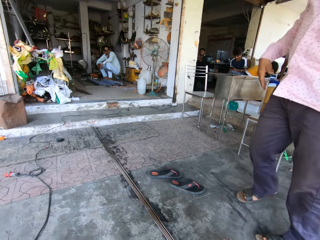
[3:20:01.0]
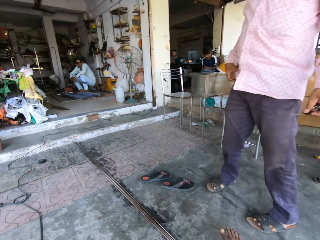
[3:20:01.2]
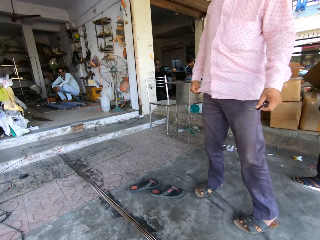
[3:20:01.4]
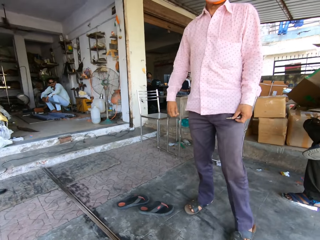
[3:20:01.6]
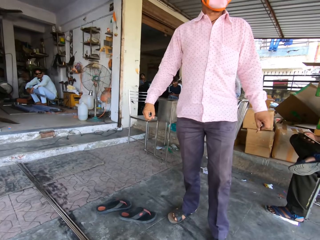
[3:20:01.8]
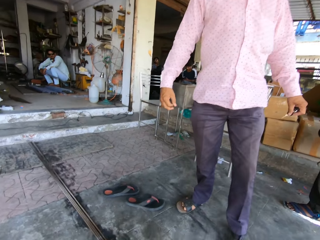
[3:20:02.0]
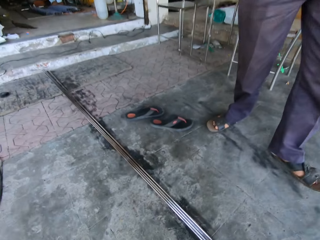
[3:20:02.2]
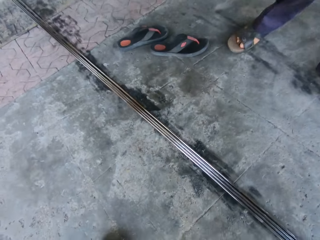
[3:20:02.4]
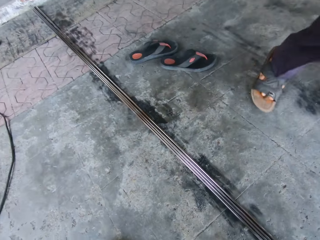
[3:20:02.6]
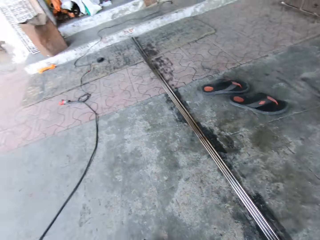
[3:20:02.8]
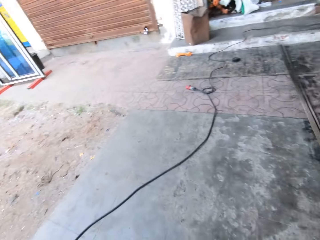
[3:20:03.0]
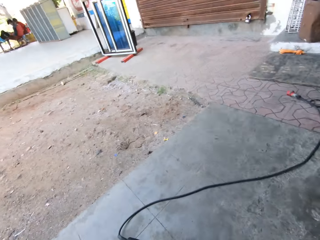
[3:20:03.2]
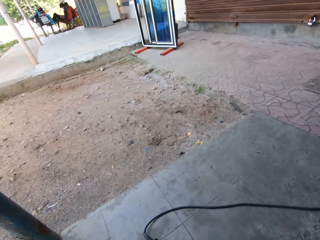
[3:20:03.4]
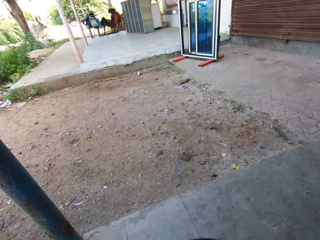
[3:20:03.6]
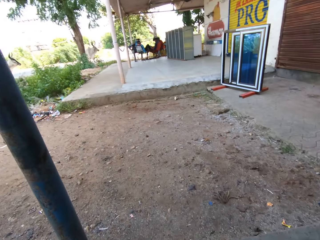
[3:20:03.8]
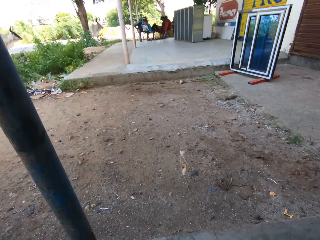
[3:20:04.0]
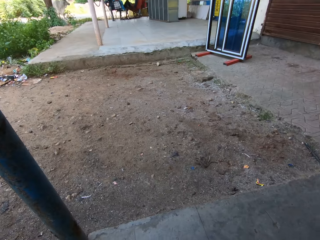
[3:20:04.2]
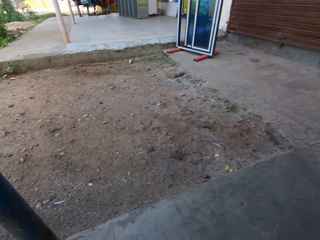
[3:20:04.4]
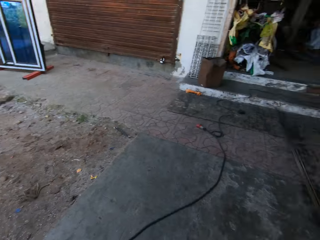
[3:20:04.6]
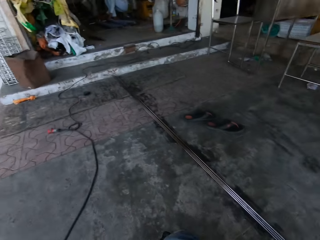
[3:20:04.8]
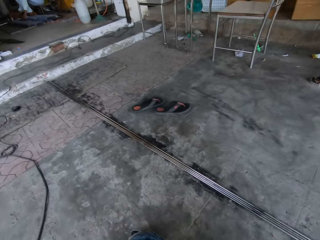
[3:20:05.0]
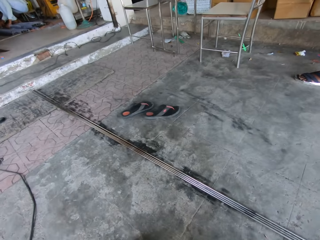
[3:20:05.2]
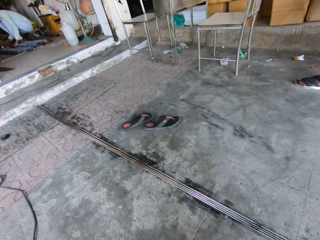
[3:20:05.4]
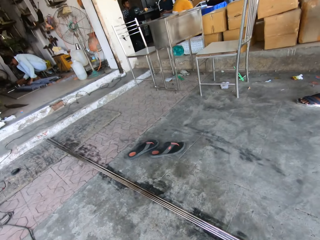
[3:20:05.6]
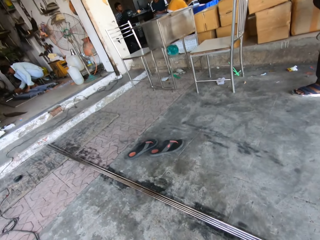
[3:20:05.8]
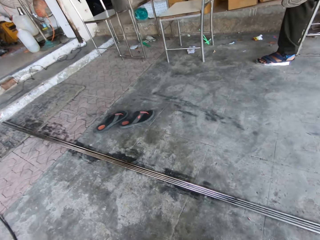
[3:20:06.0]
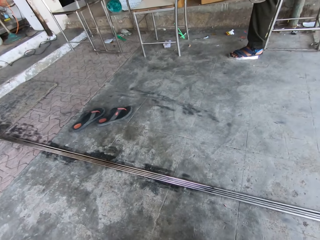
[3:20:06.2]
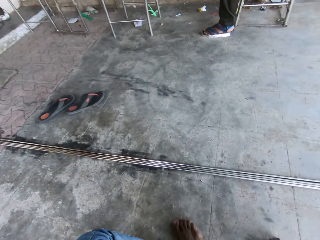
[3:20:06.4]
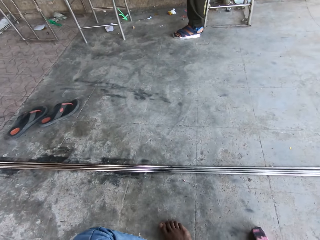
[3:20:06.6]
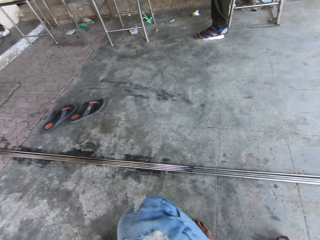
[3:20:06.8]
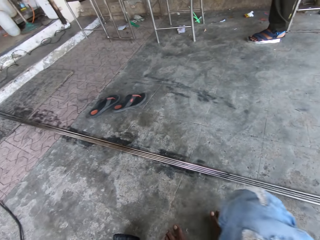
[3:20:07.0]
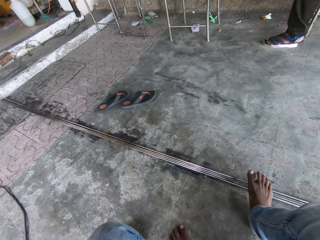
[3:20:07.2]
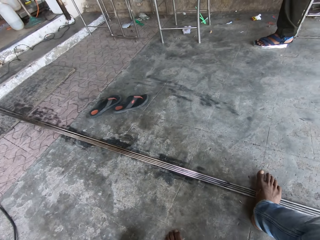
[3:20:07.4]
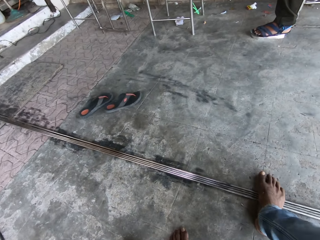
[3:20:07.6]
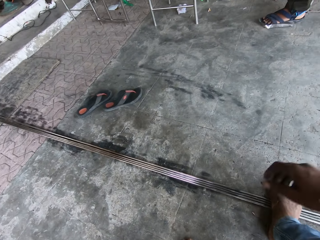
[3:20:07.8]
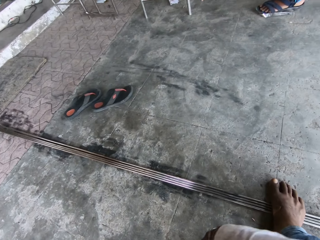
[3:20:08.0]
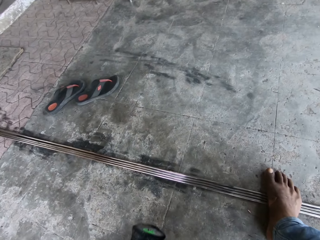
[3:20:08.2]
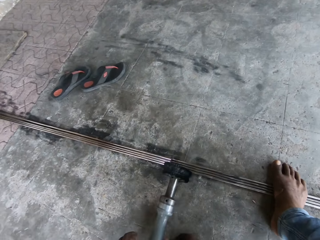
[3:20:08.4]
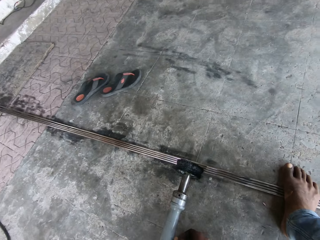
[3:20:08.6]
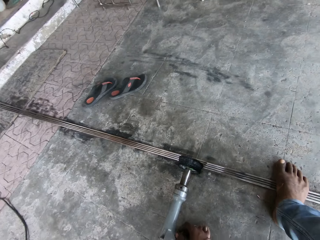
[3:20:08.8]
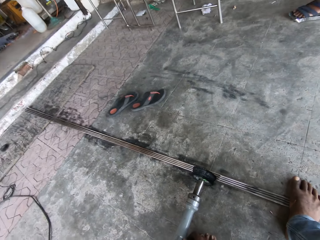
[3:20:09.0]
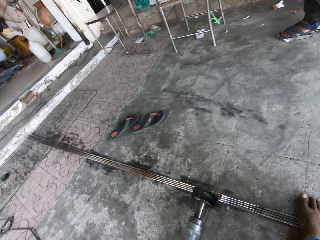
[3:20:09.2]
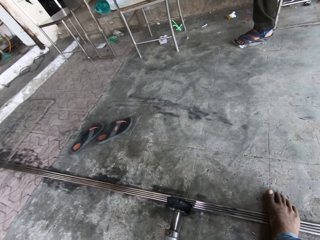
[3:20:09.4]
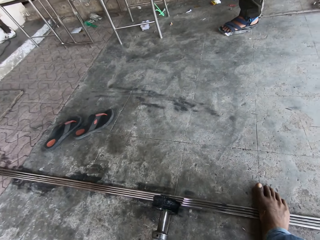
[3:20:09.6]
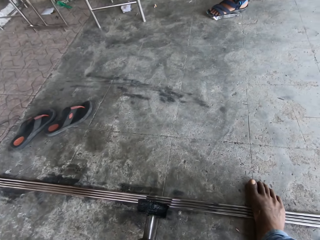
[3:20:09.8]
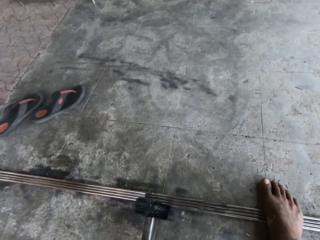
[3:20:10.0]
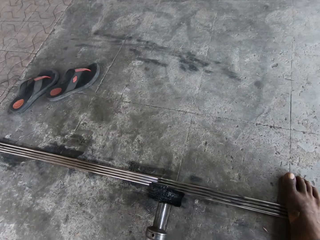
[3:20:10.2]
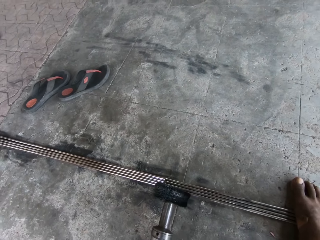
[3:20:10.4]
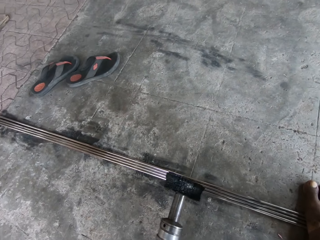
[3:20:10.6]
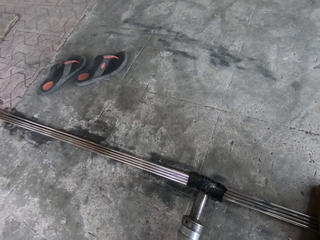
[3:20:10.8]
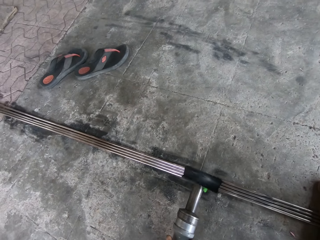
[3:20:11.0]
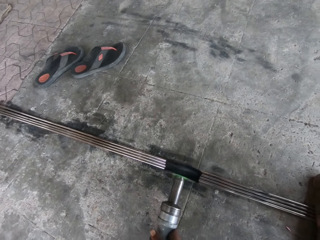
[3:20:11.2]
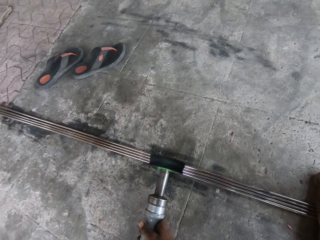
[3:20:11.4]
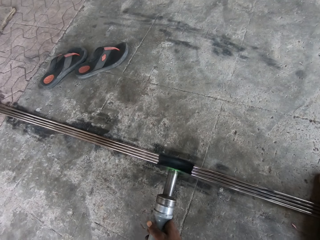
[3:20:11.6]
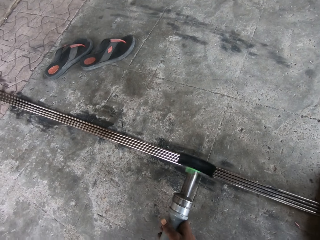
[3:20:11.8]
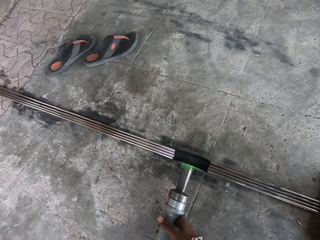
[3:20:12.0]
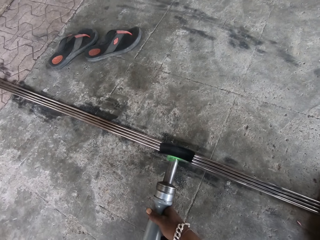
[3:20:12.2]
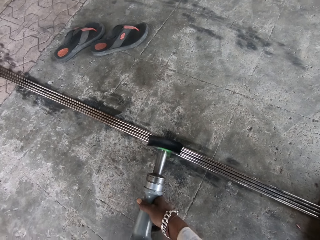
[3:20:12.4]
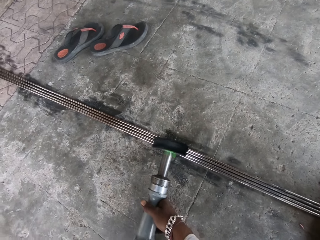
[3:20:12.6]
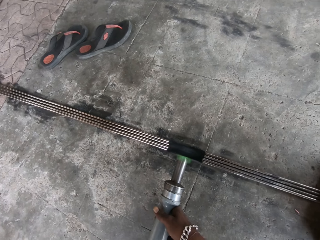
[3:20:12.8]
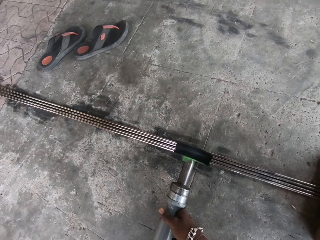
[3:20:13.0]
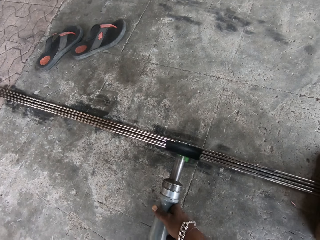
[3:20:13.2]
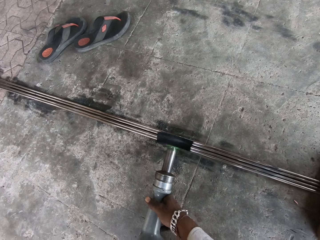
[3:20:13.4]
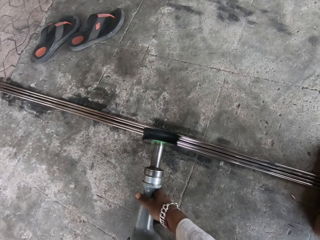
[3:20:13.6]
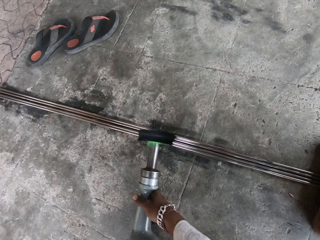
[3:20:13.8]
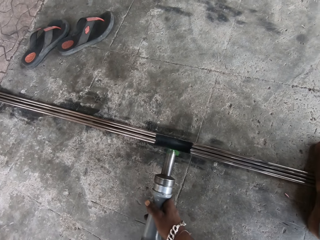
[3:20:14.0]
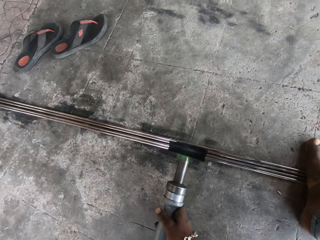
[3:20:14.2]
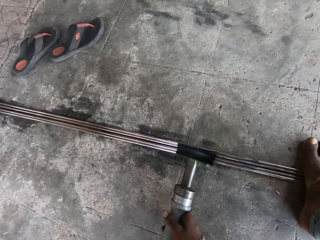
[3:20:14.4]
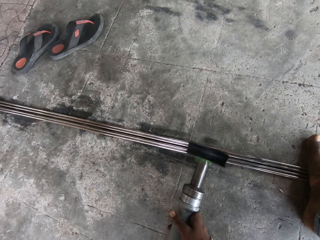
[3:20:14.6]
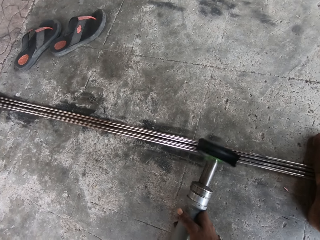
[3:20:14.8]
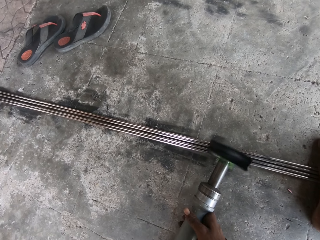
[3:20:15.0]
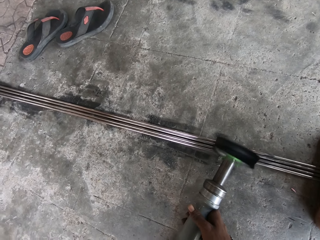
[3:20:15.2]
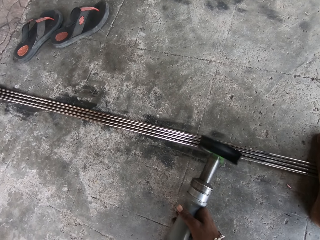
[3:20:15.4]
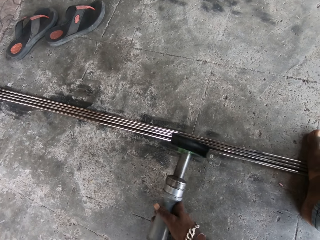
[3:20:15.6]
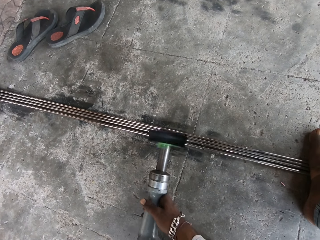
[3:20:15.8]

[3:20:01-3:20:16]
The camera wearer moves a machine. They look around. They operate the machine on metal rods. They smoothen the metals.

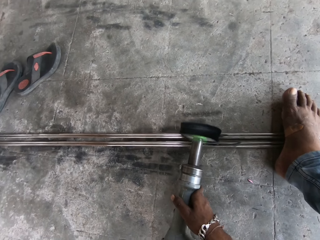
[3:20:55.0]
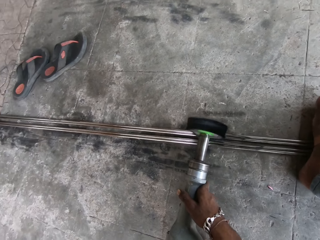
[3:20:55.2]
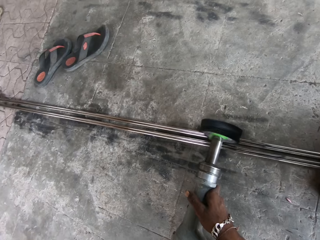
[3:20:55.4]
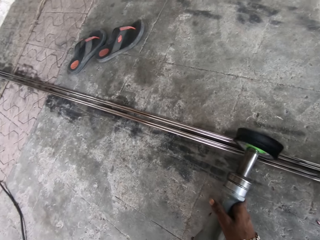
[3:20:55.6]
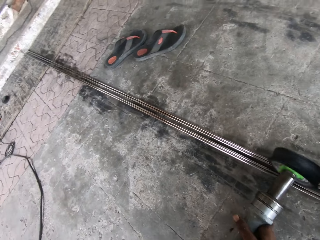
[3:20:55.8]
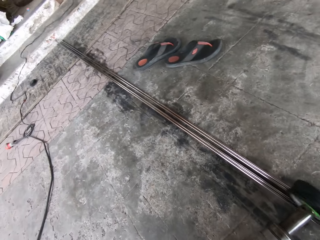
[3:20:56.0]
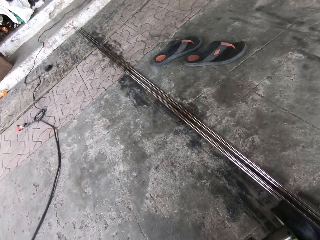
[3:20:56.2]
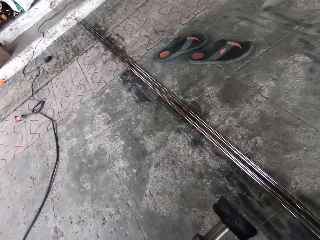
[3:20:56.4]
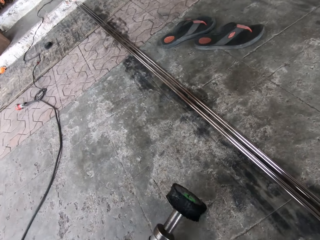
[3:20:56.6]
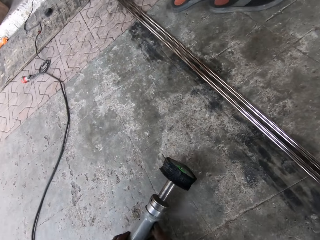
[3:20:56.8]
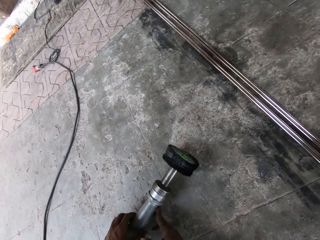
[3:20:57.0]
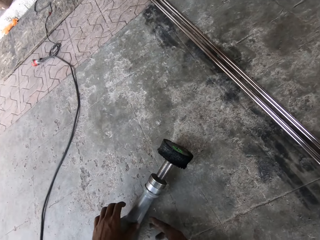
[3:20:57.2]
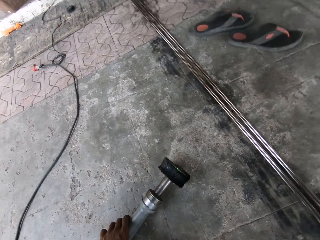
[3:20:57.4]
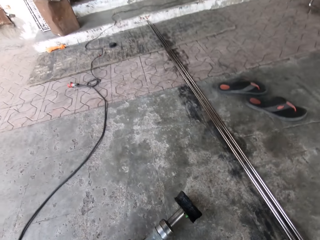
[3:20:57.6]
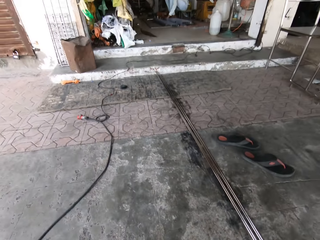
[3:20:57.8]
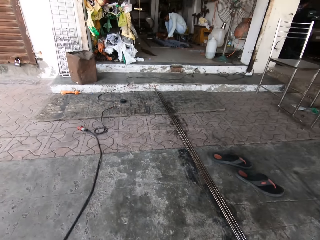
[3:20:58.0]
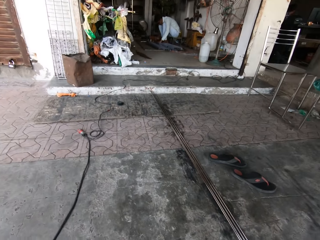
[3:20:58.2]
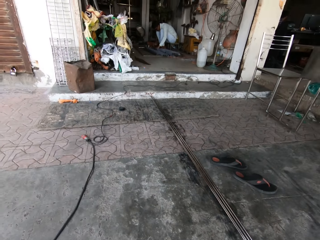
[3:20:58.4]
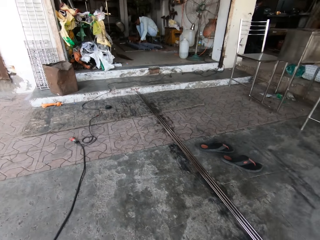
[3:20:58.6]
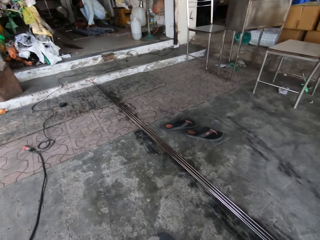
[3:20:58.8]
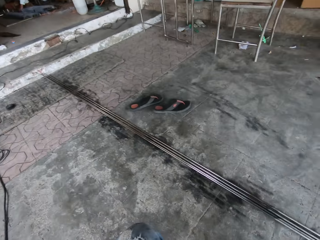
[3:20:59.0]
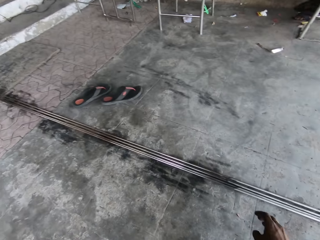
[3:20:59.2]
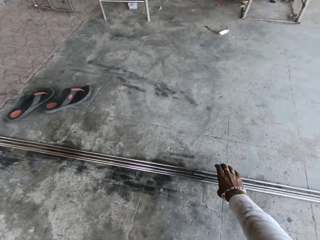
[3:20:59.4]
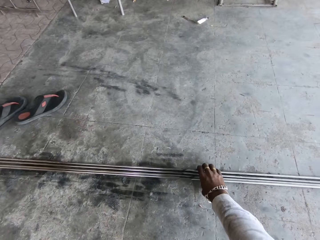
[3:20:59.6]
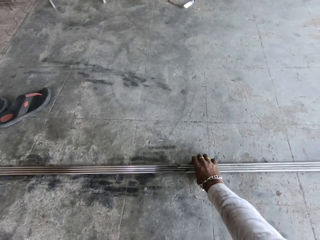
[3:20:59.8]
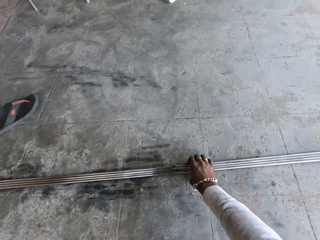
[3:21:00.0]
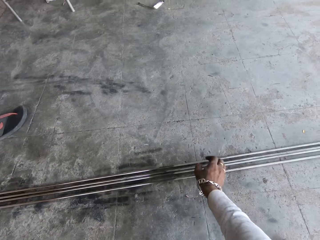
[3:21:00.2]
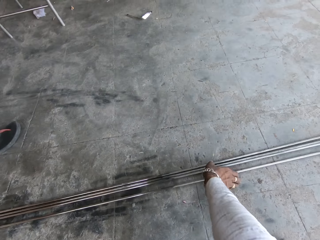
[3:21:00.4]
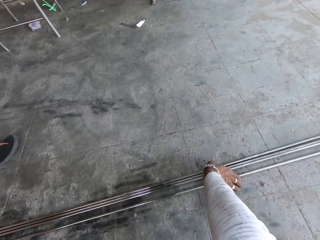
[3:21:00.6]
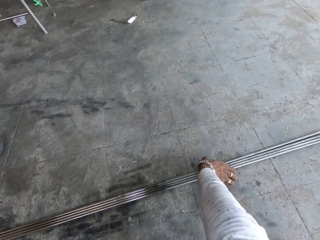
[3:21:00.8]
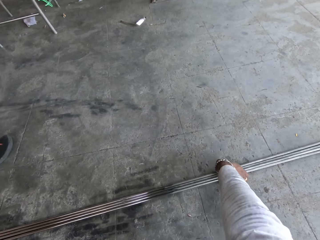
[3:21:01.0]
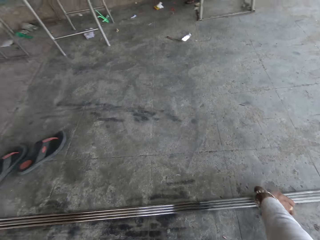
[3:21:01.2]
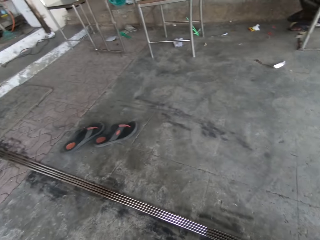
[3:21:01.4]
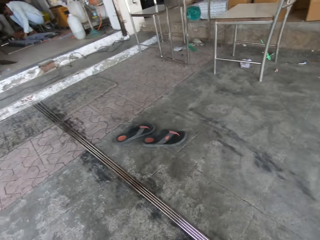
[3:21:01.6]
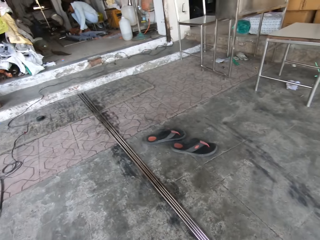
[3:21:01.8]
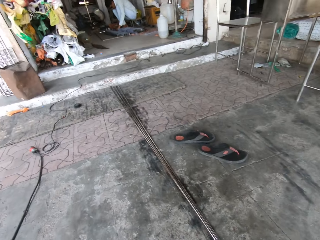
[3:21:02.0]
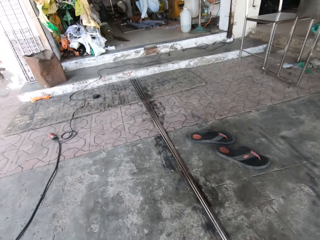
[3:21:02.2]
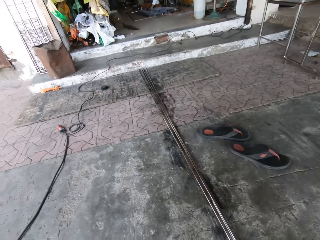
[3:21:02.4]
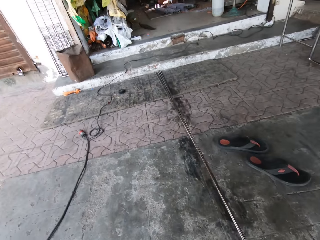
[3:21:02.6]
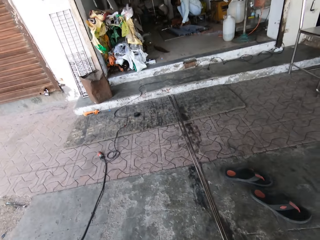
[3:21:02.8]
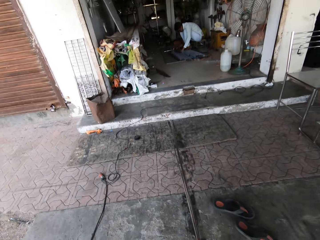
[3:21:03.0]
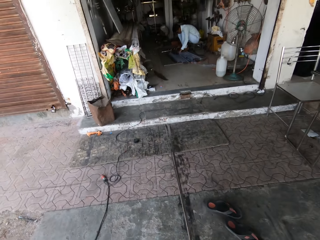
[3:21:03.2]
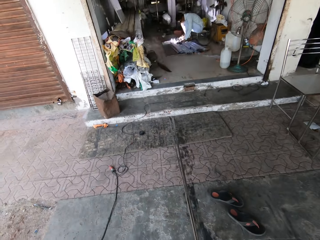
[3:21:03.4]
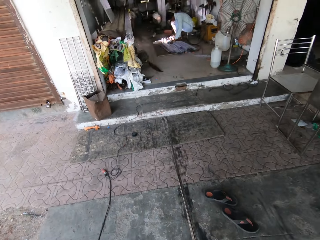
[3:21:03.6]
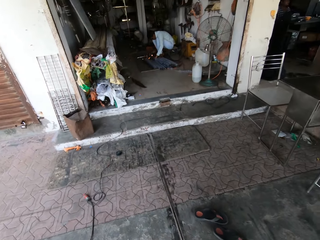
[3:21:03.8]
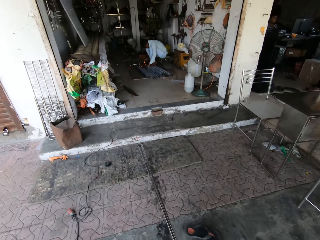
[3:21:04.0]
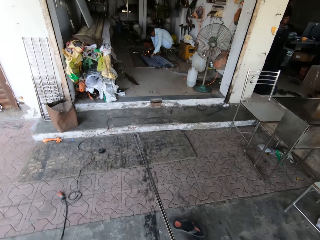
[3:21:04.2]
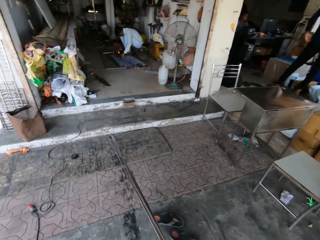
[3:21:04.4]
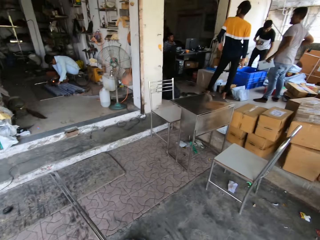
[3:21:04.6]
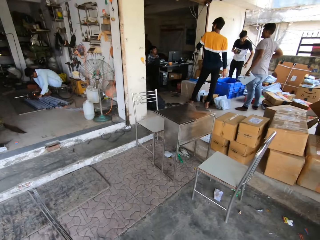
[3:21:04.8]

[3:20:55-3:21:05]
The camera wearer places the machine down. They look around. They pick up metal rods.
